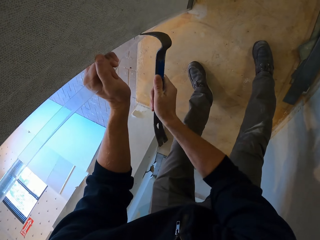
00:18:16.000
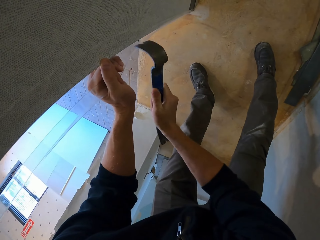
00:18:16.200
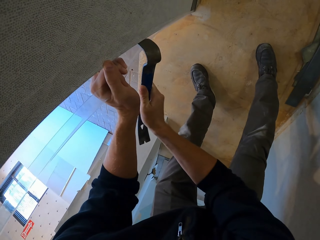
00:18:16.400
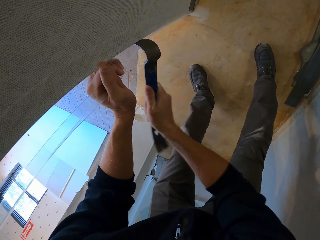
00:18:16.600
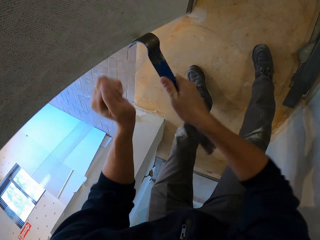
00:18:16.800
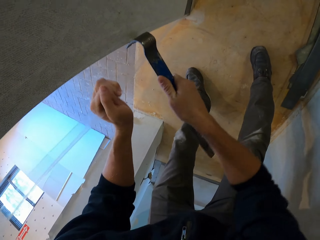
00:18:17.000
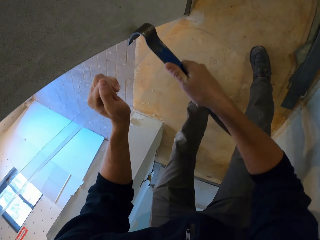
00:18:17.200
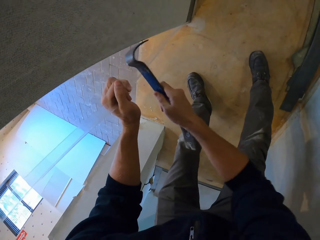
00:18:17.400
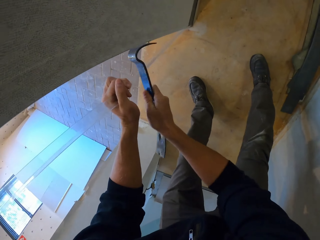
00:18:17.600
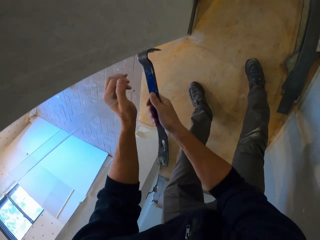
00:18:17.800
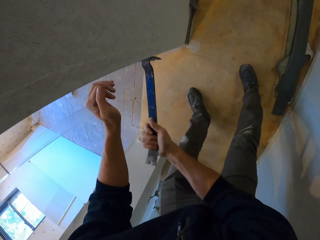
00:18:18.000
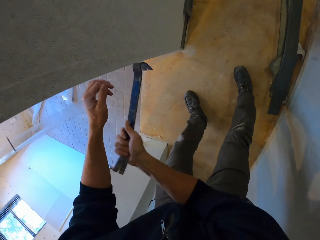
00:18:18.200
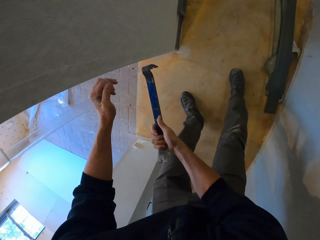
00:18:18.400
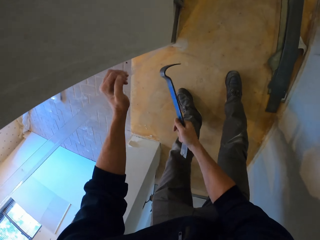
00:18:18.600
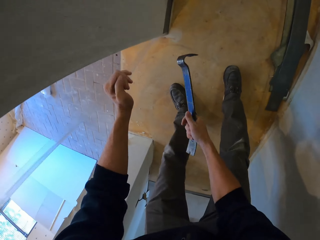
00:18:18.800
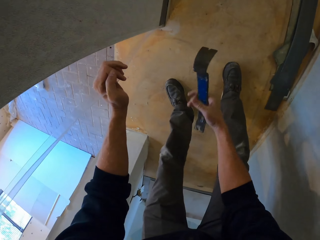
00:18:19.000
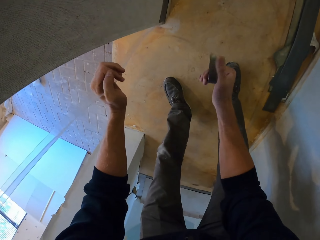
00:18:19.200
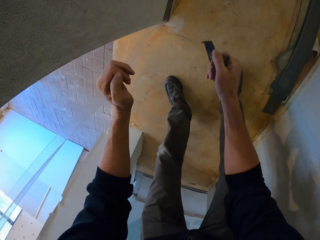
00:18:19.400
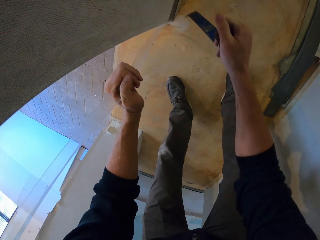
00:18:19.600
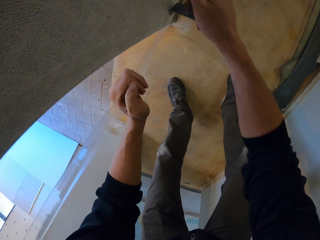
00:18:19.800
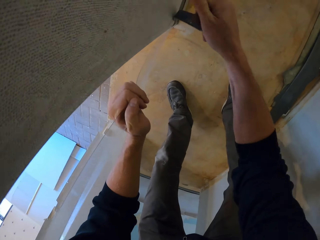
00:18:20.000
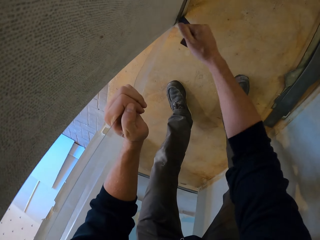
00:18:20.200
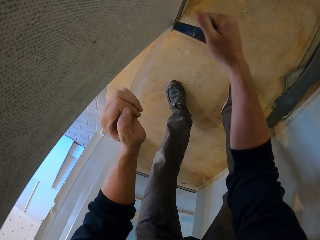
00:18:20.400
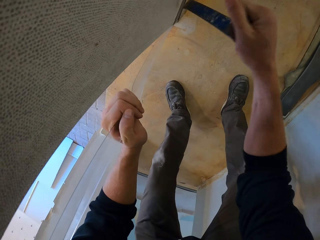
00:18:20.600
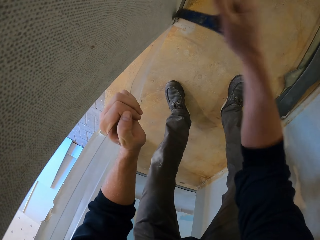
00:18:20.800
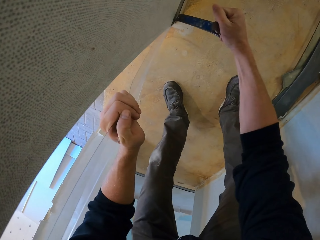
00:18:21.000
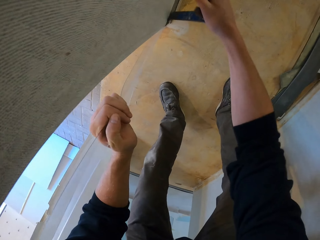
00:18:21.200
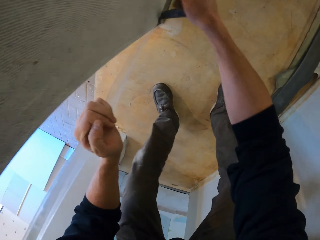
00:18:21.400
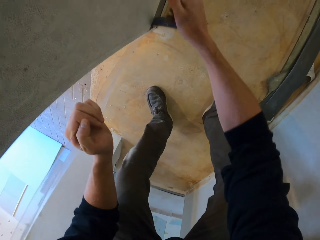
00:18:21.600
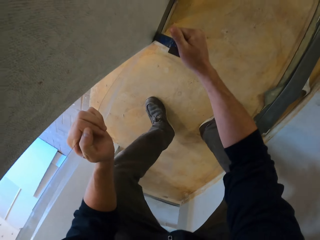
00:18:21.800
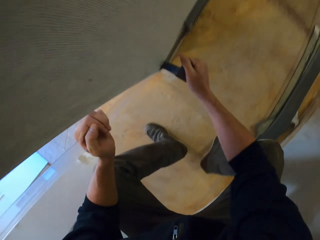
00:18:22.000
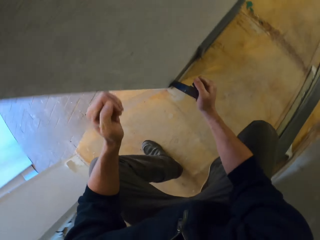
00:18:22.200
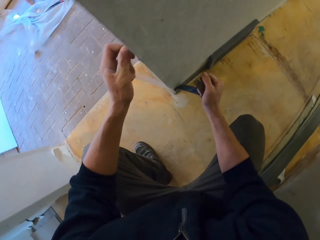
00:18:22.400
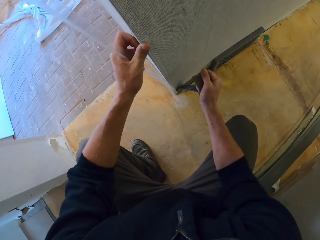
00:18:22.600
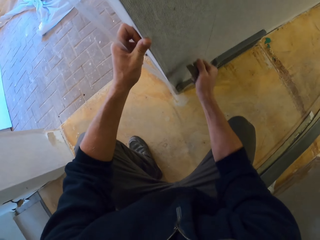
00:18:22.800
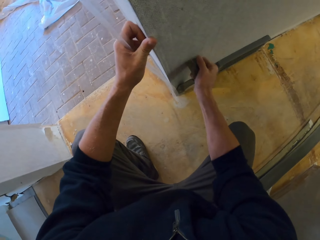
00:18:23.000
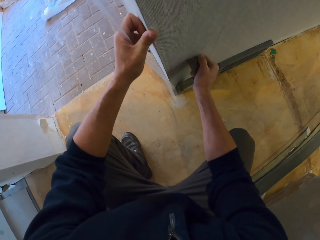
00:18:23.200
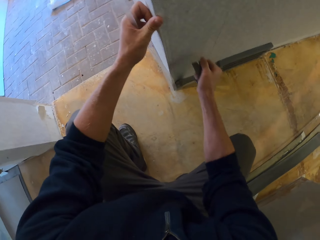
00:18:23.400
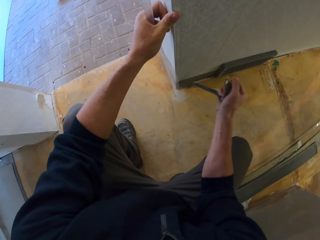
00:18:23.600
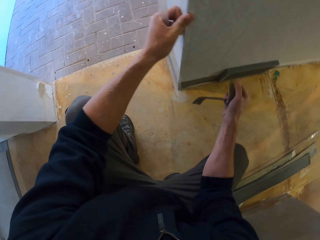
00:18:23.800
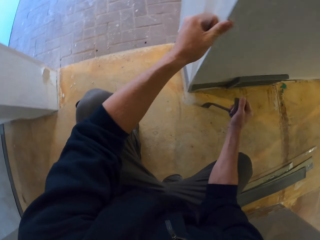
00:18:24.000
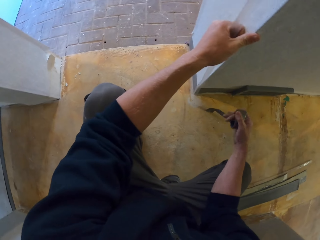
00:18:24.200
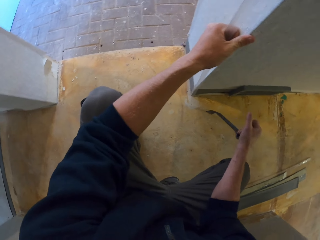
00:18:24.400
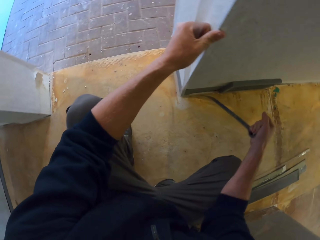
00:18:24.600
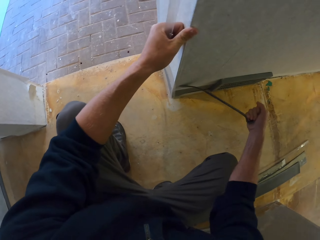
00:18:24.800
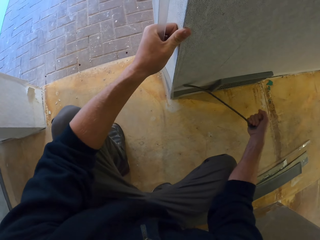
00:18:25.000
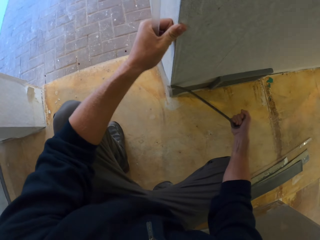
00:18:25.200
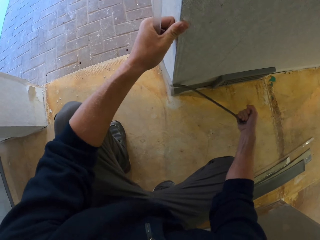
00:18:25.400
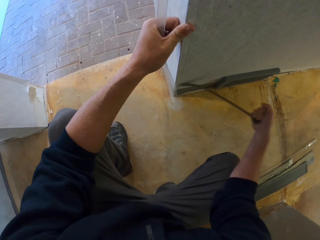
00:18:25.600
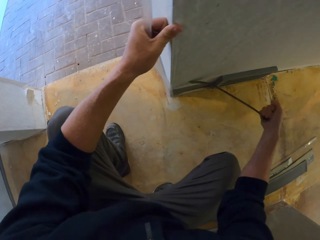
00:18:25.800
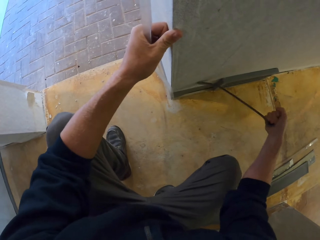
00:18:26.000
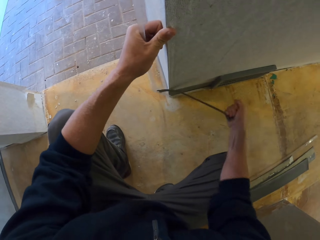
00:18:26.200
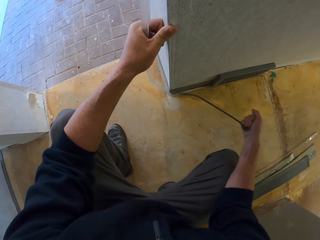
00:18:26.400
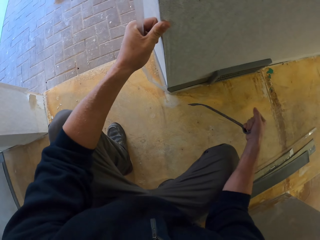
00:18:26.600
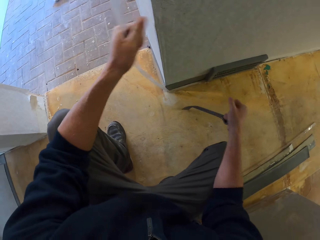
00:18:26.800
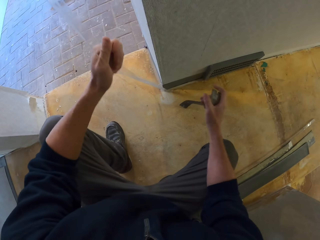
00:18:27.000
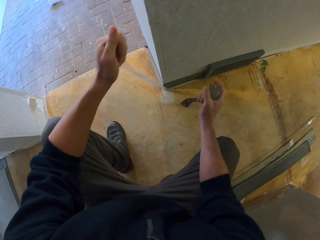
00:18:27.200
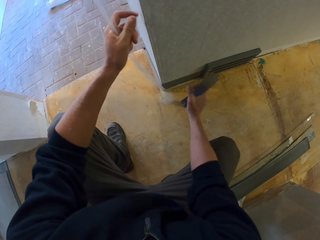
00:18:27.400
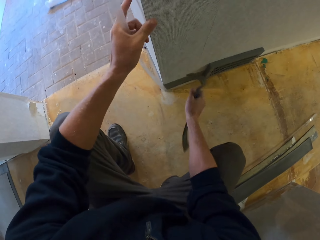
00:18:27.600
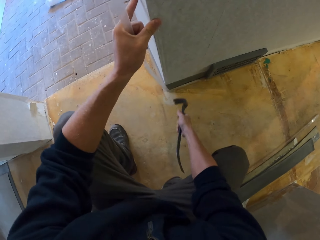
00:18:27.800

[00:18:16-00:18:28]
The camera wearer removes a nail with a crowbar. They squat.

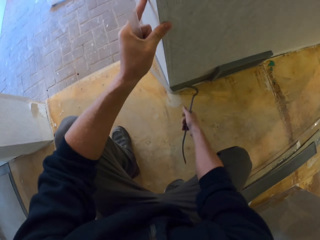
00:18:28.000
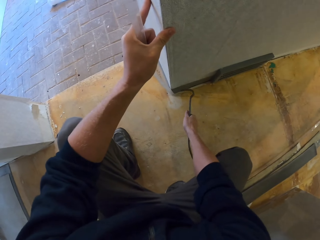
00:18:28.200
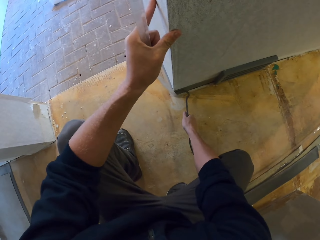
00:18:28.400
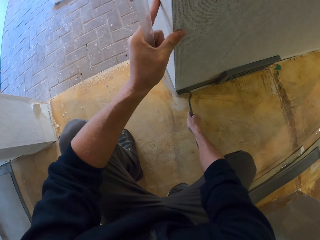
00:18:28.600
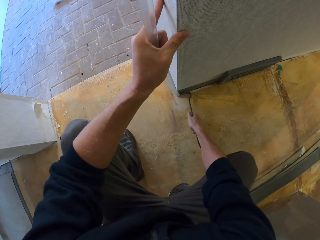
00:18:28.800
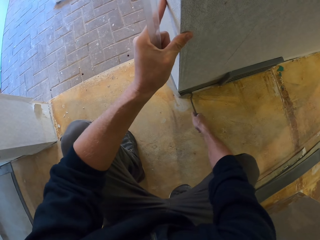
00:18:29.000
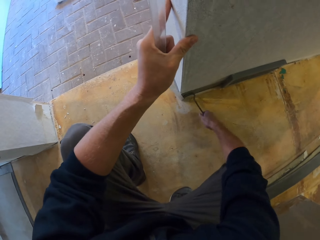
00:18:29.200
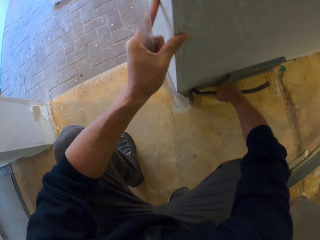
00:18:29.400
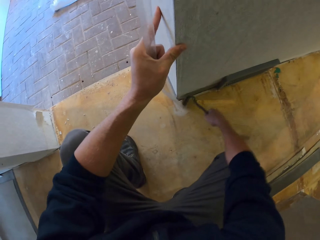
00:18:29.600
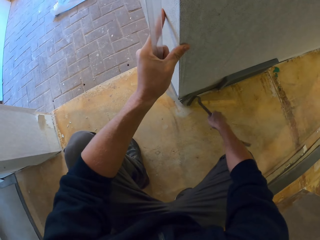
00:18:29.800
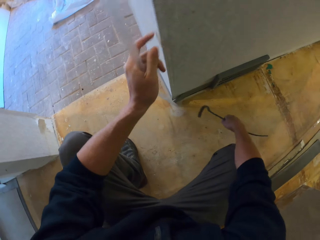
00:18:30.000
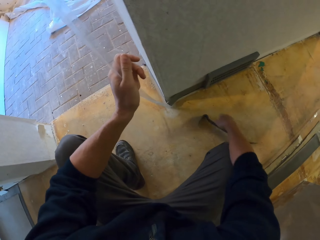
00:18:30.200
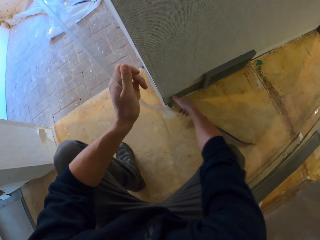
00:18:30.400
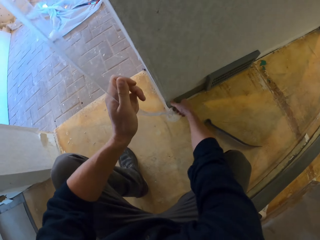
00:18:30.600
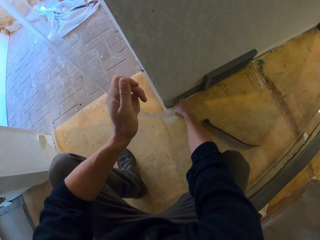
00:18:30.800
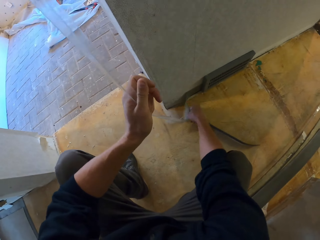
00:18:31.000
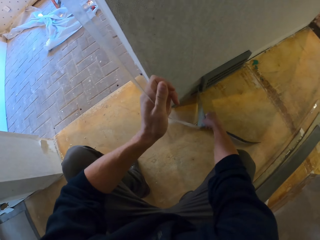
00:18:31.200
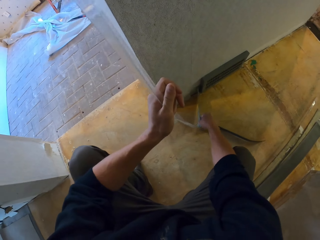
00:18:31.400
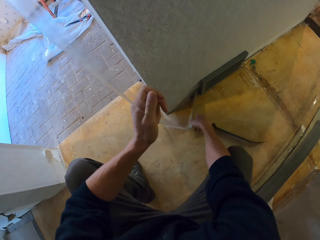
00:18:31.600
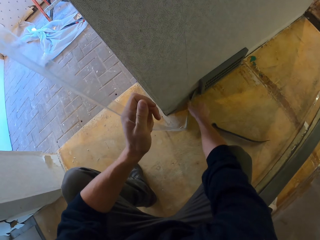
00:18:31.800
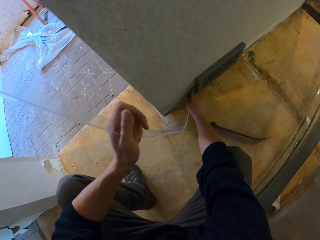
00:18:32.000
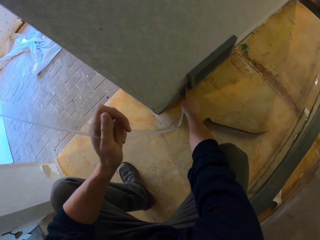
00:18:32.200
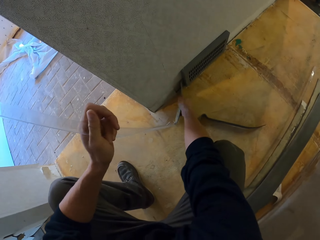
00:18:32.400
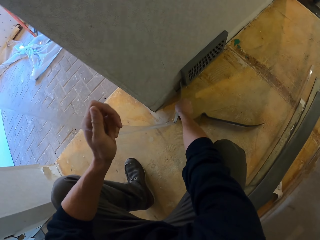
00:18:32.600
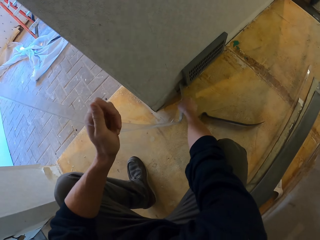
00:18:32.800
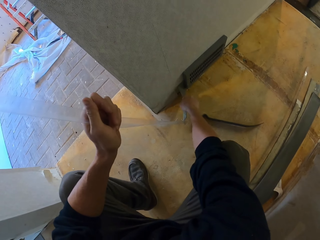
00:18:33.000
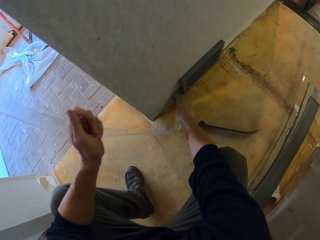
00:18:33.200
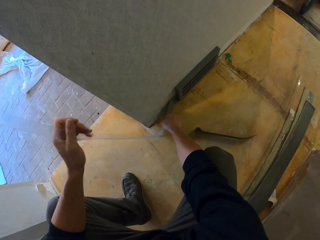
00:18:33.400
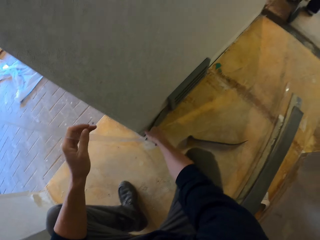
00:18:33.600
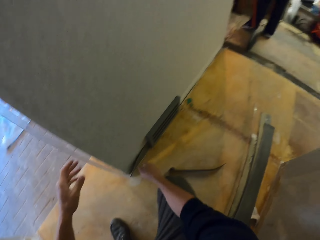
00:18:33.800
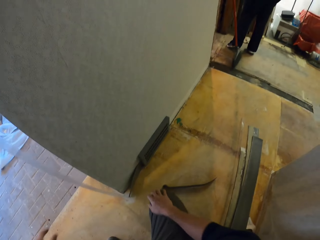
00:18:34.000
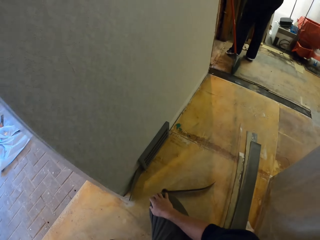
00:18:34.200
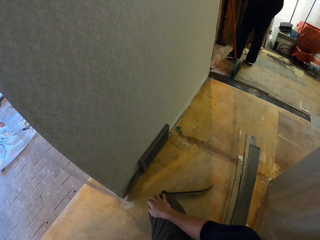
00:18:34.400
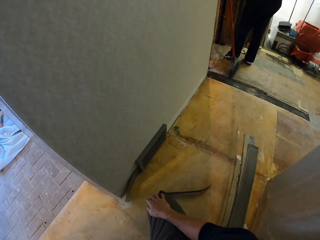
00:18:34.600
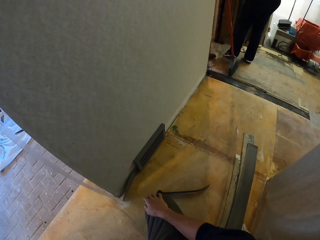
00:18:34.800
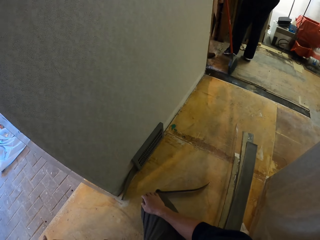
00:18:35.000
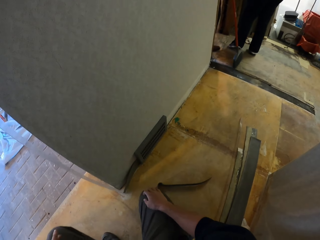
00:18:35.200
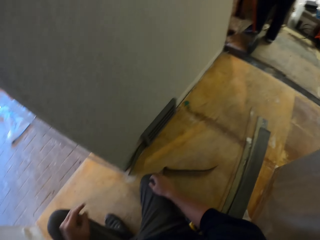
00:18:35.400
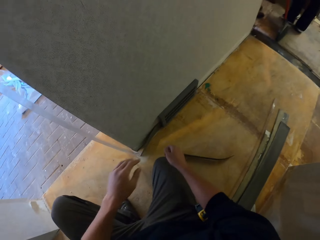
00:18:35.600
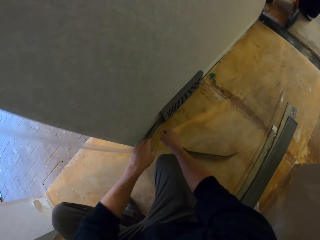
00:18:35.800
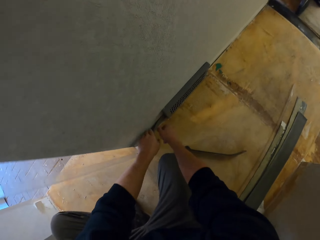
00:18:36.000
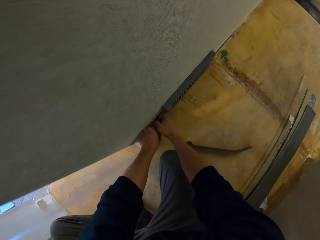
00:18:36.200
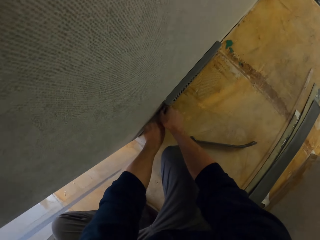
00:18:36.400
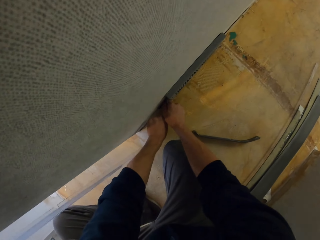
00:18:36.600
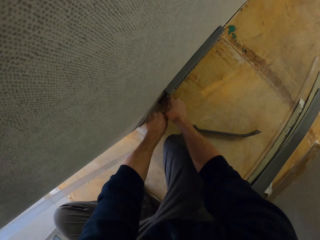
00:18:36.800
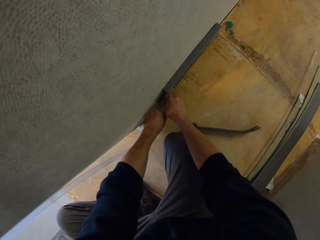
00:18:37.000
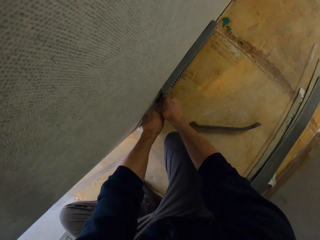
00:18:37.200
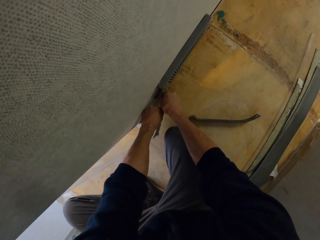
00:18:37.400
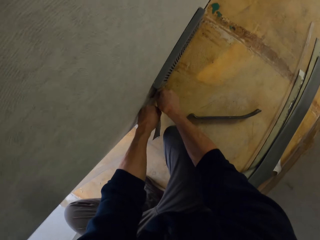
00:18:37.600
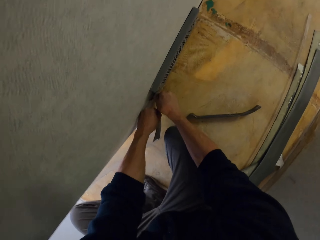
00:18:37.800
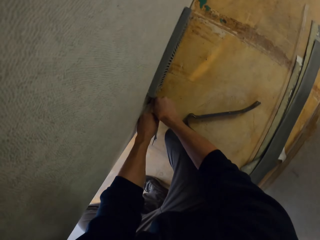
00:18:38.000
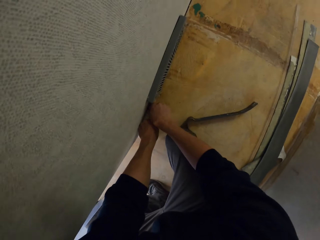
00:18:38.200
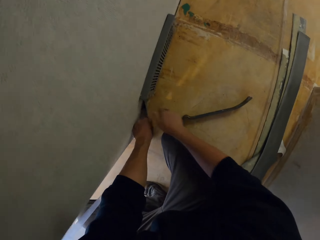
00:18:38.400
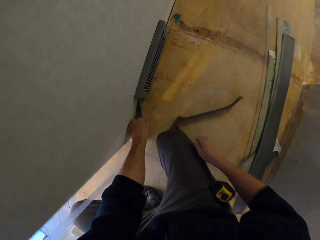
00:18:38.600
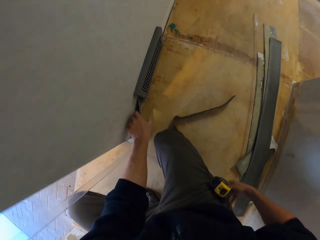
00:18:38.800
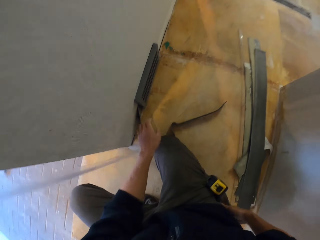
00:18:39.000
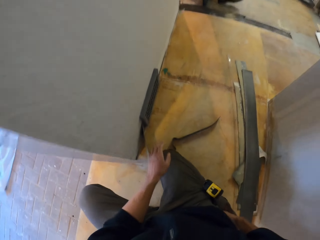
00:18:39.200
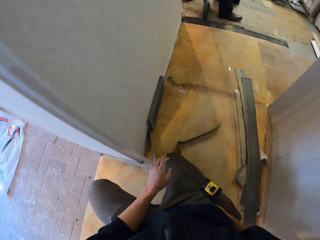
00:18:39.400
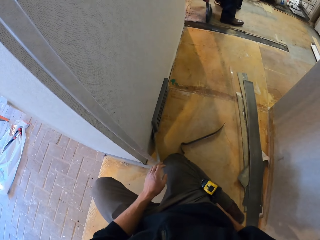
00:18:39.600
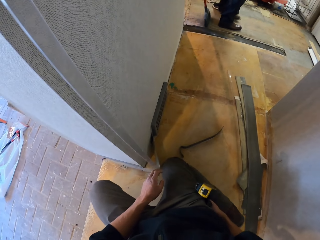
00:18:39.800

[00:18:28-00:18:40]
The camera wearer puts the crowbar on the floor. They pull the wall corner protector. They pull the wall corner protector again.
